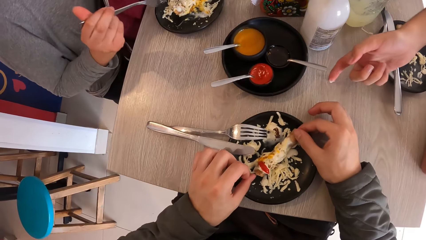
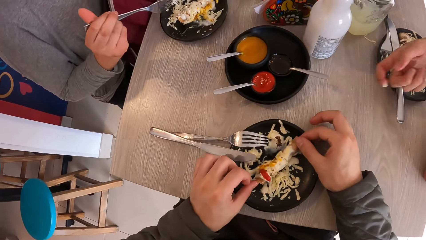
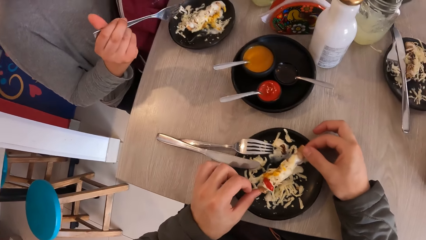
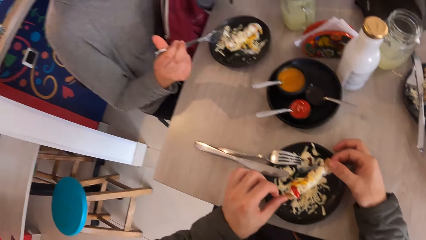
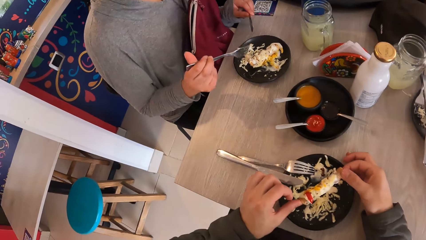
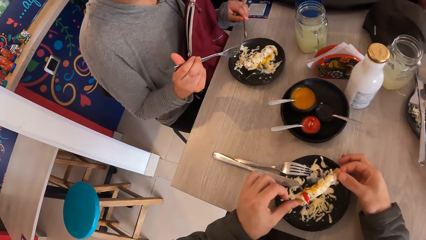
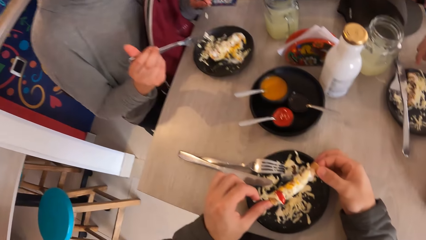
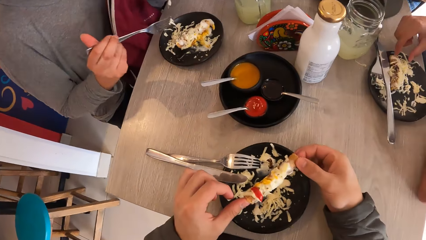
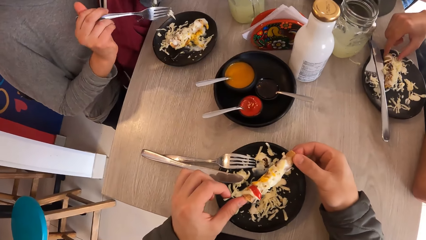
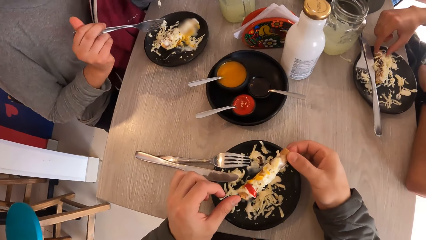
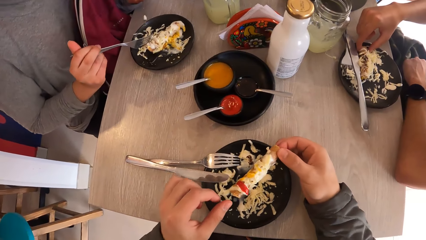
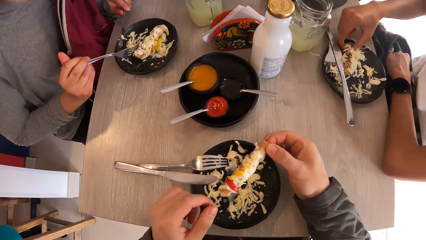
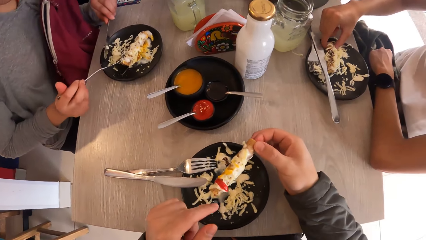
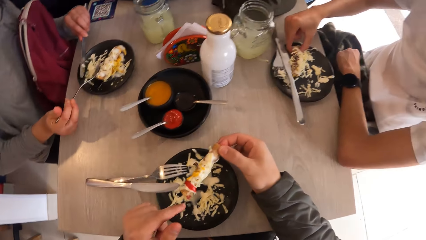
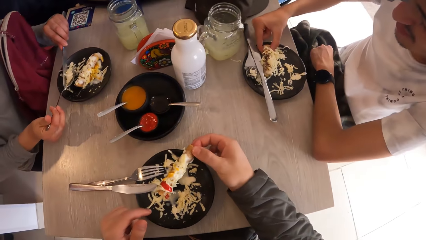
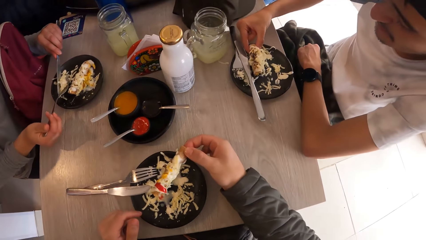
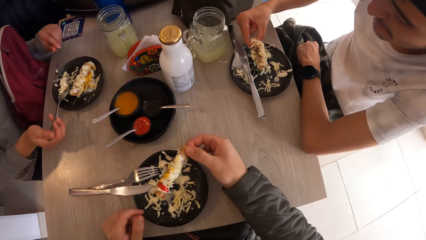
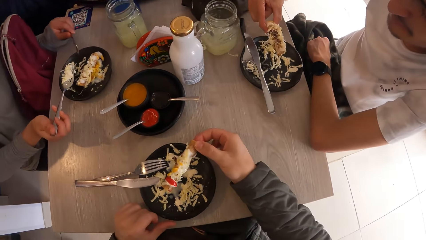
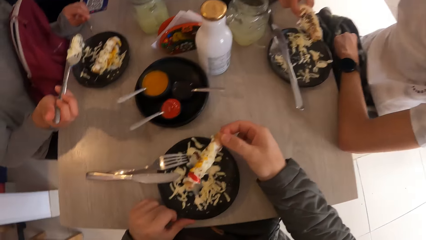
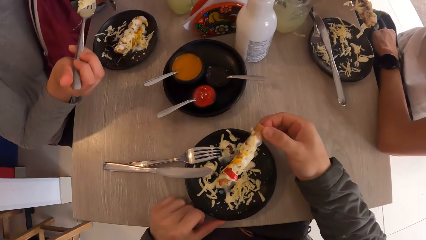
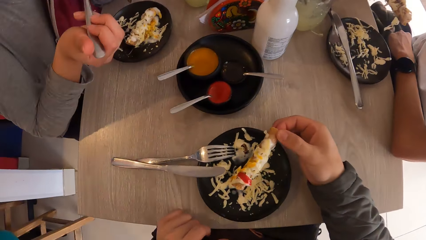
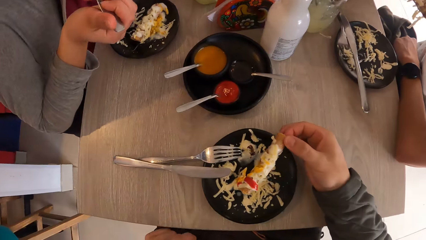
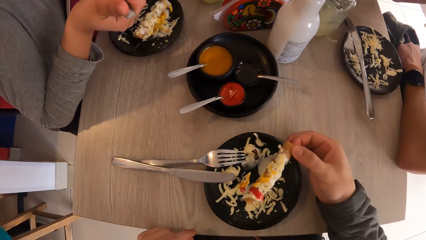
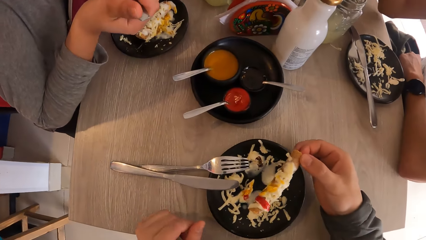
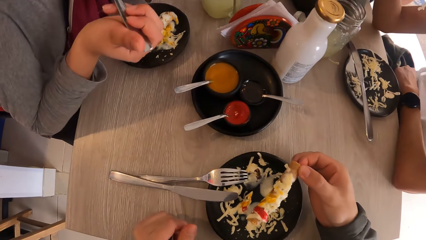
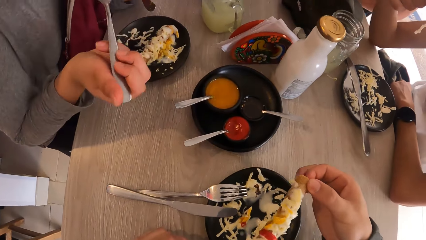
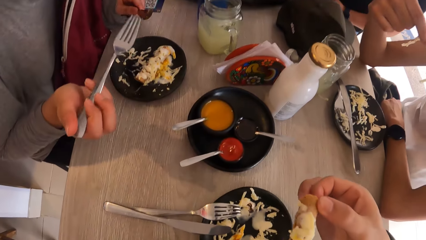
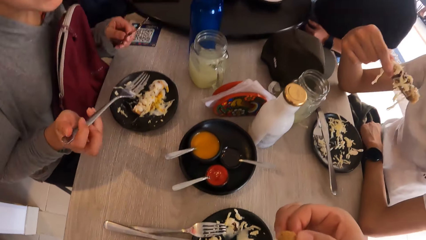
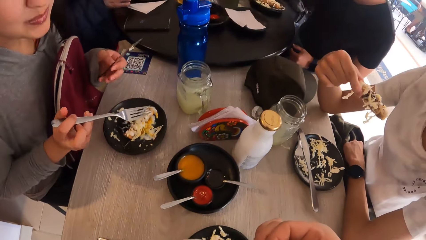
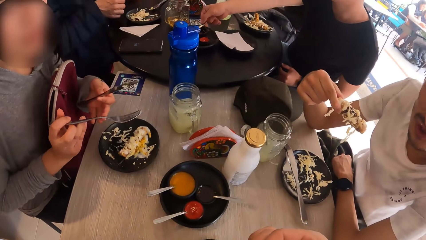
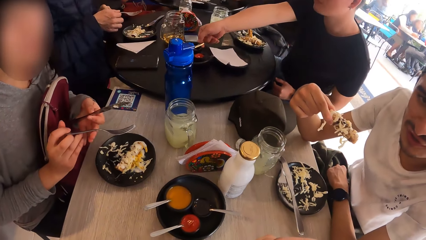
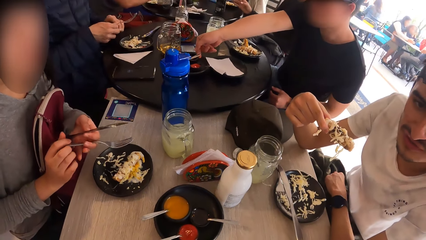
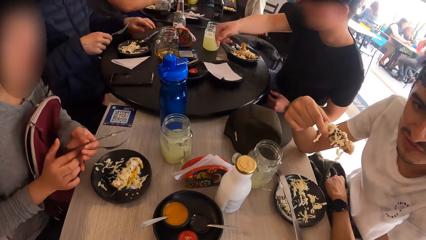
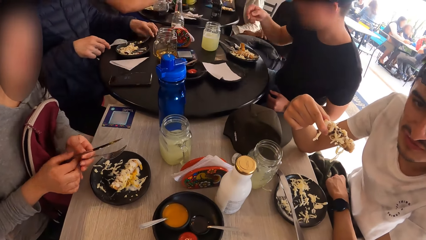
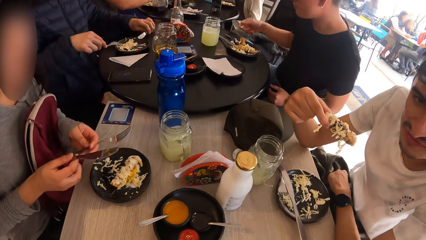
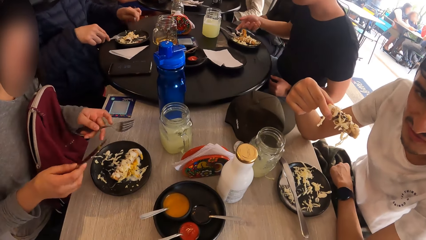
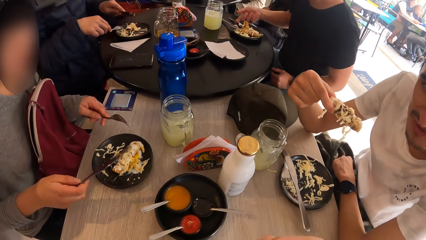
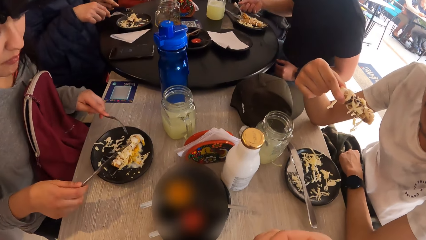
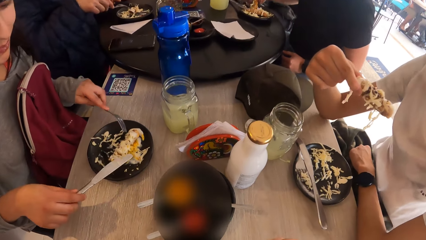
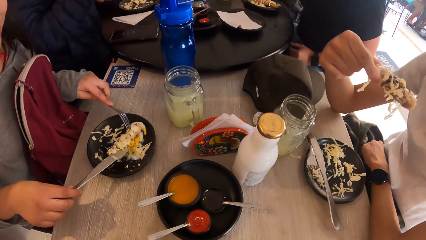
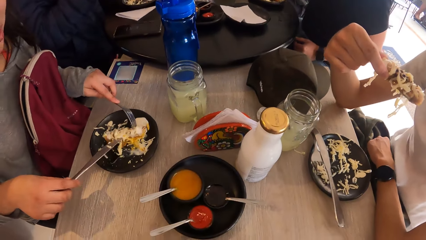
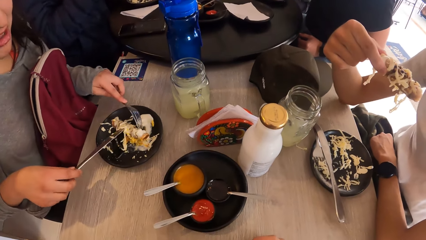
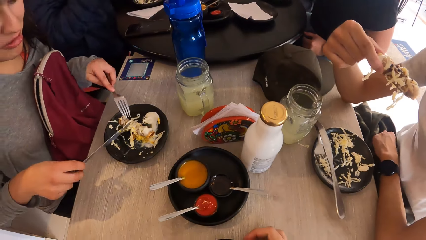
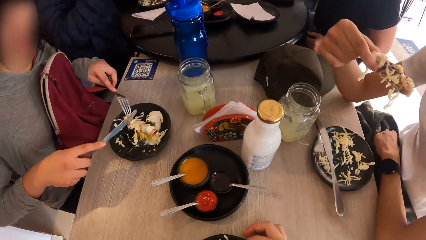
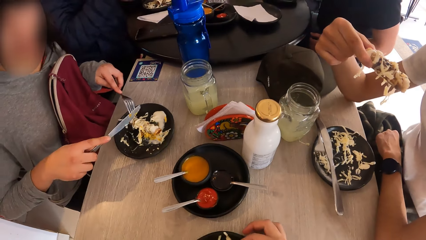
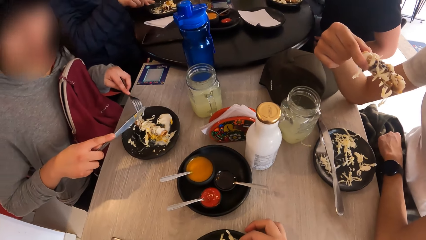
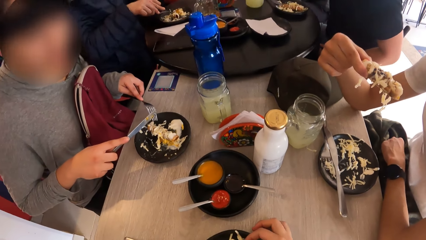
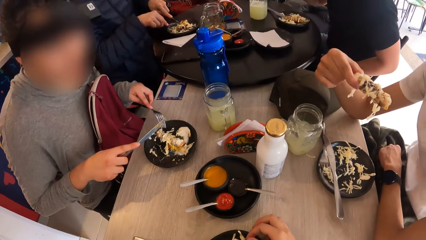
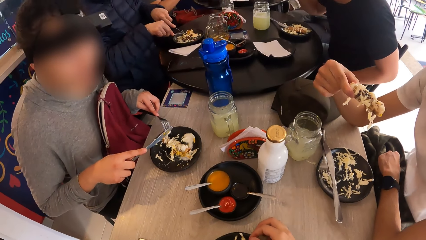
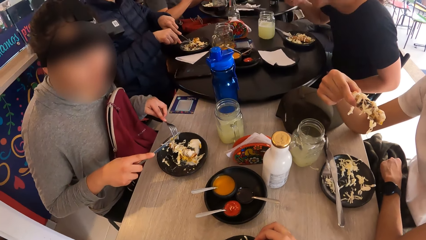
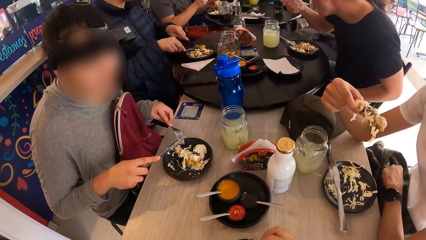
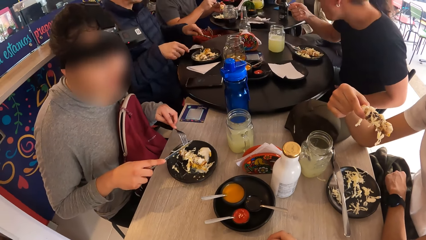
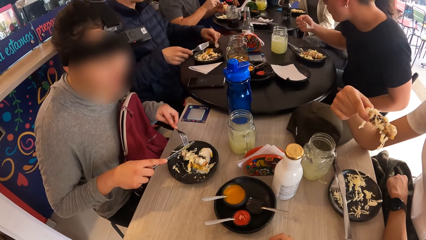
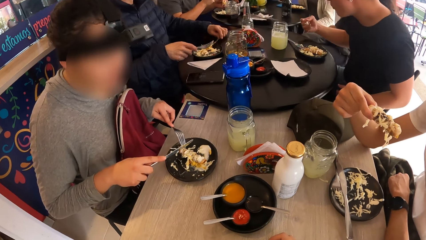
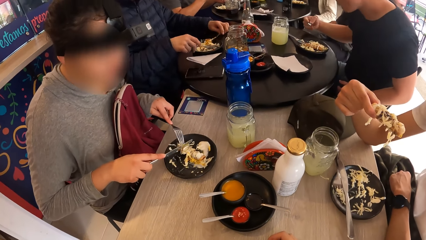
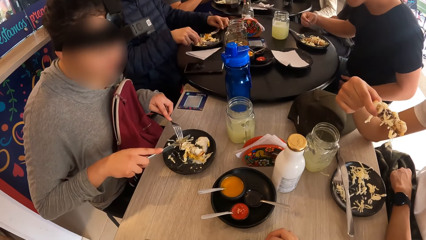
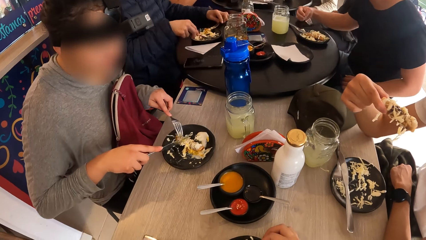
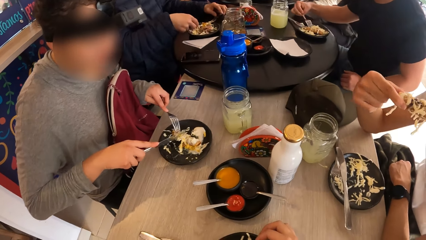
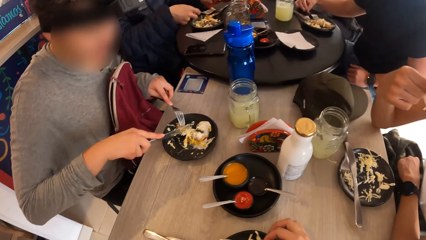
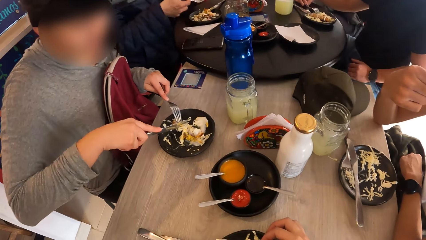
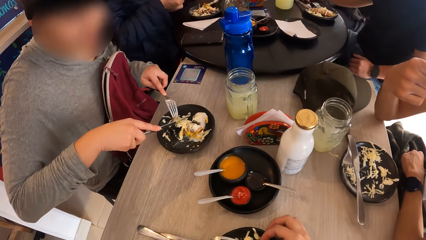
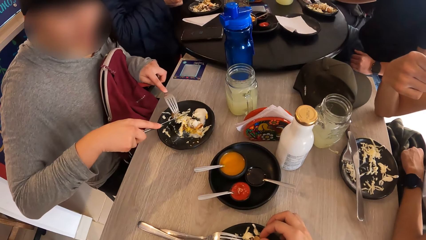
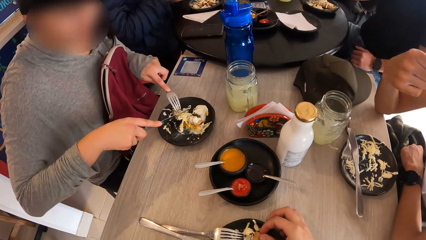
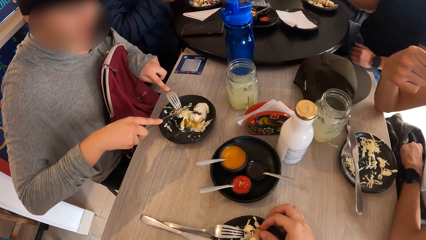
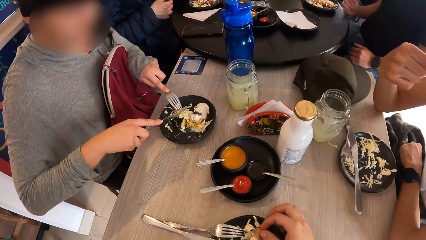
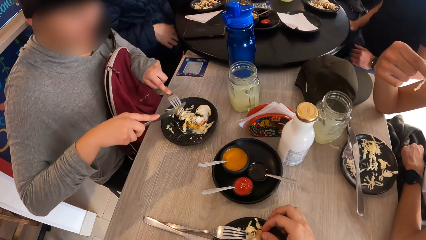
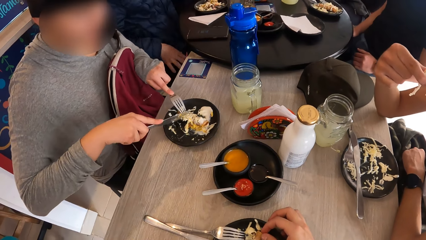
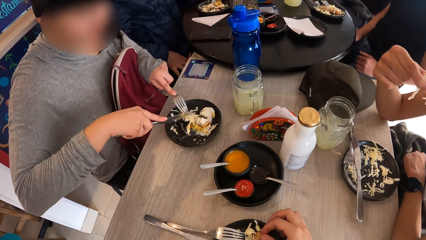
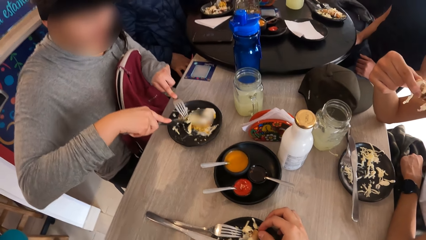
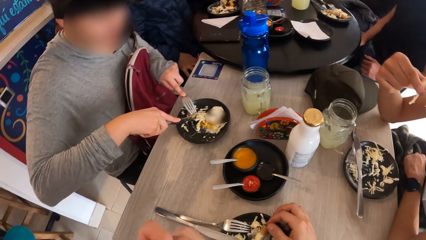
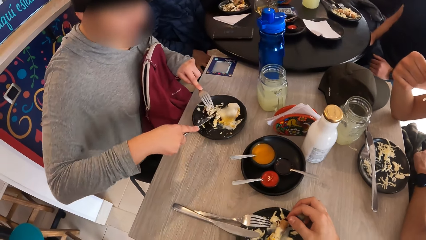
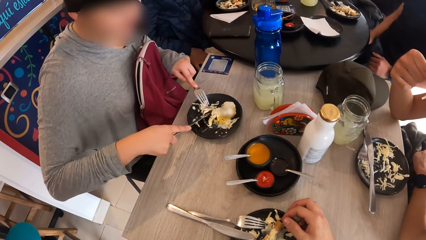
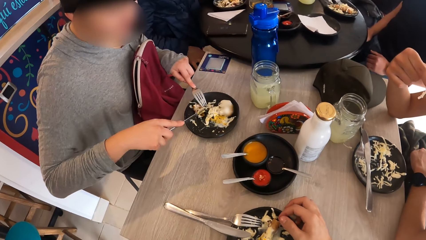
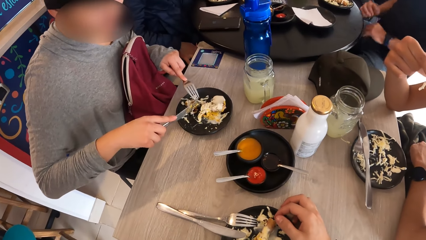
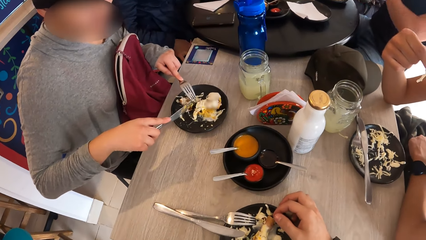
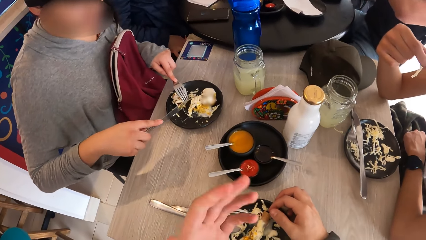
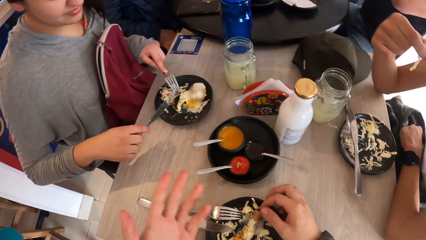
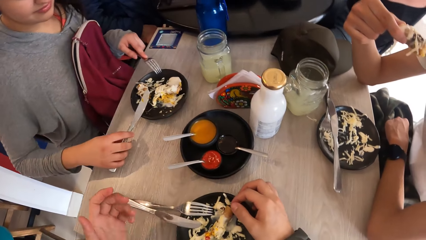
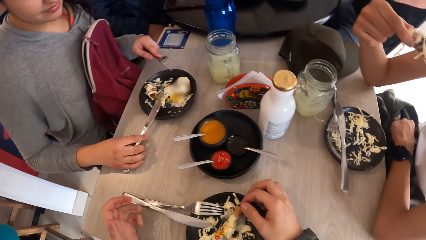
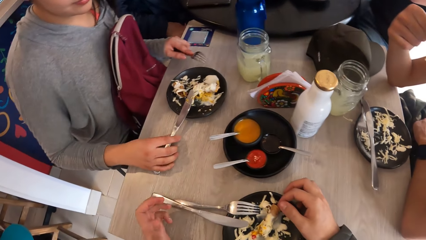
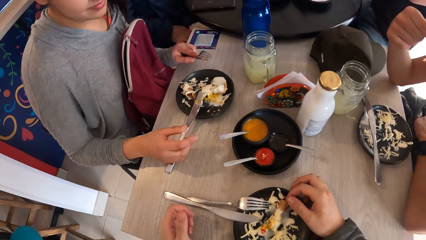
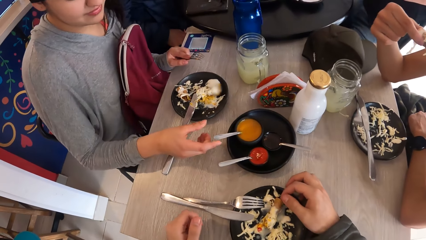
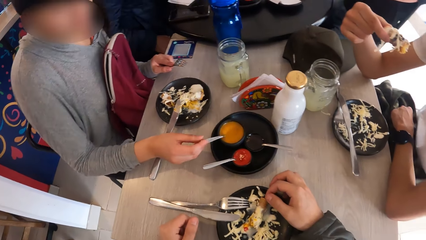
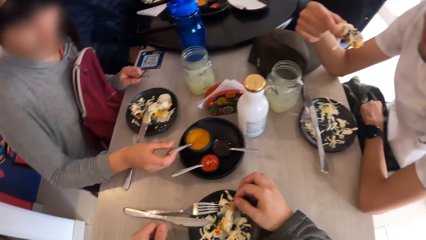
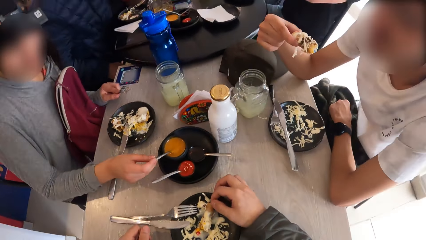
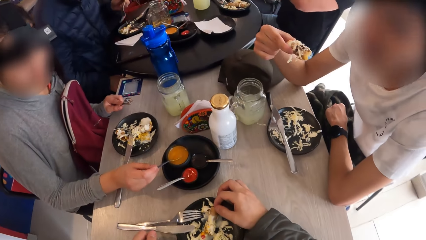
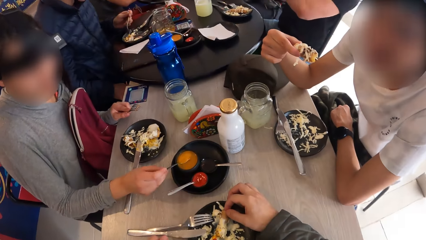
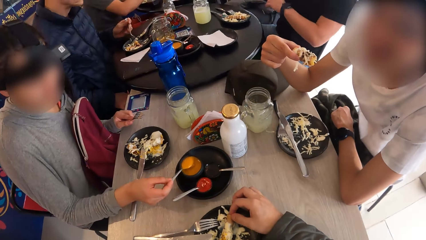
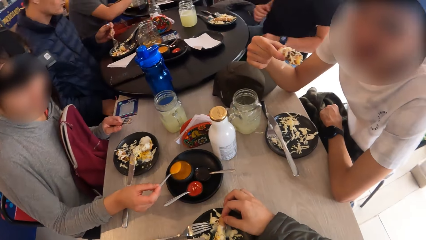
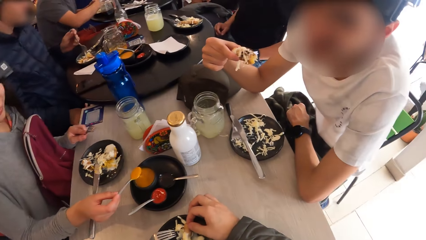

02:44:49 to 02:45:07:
The camera wearer picks the food from the plate with both hands. The man picks the food from the plate with his right hand. The camera wearer eats the food with her right hand. The woman passes the knife from her left hand to her right hand, passes the fork from her right hand to her left hand, and cuts the food on the plate with the knife in her right hand. The camera wearer looks at a person. She interacts with the woman and the man. The woman drops the fork on the table with her right hand, and takes sauce from the bowl with the spoon in her right hand.
